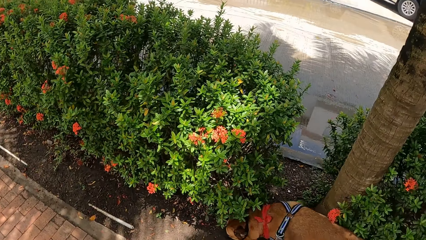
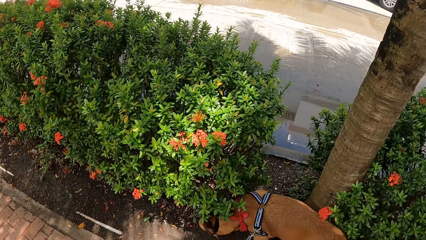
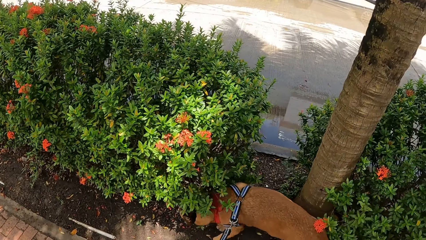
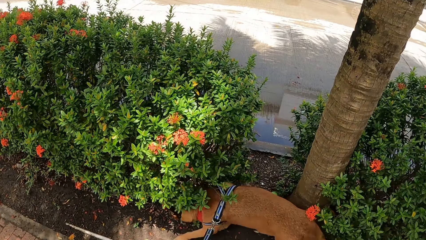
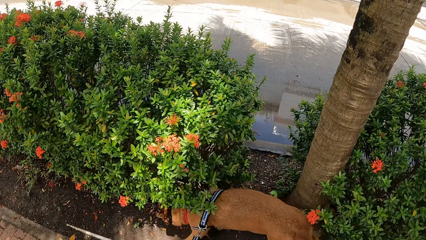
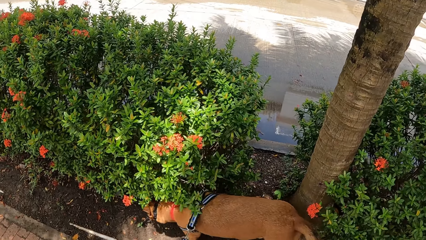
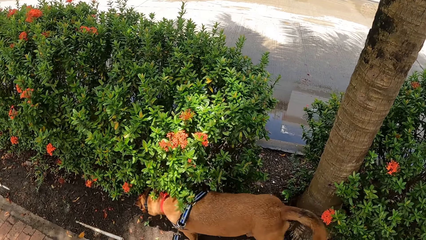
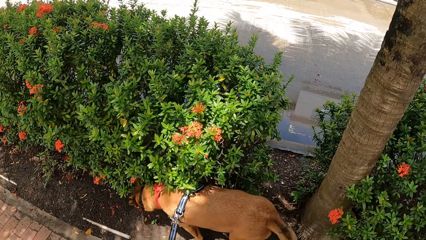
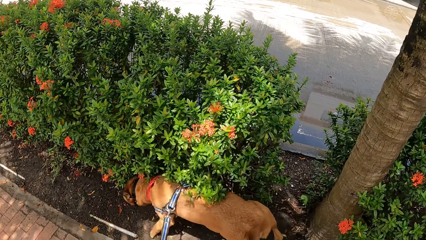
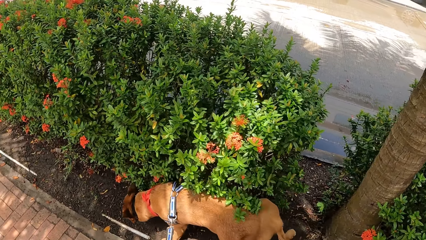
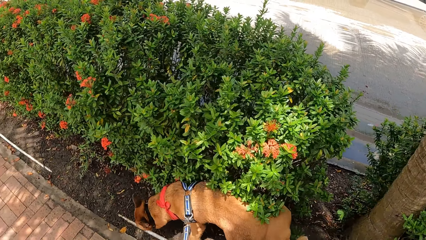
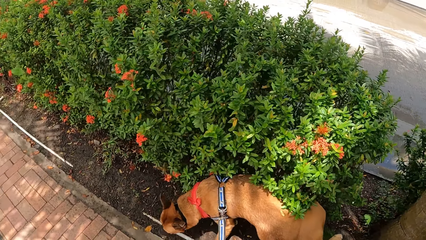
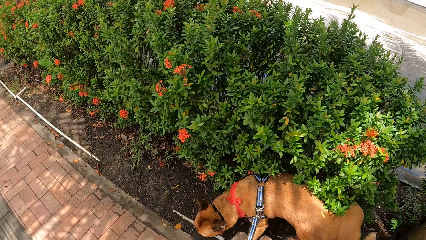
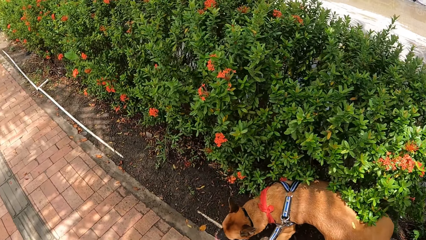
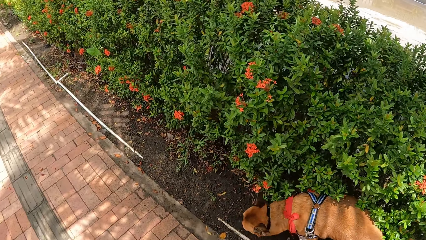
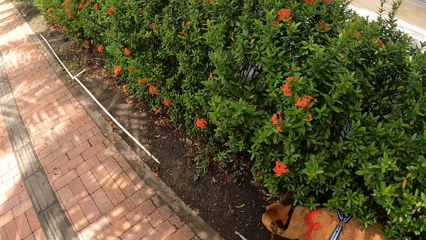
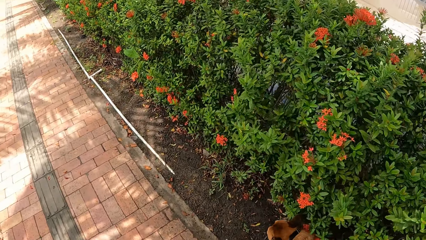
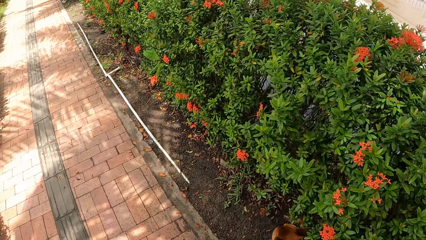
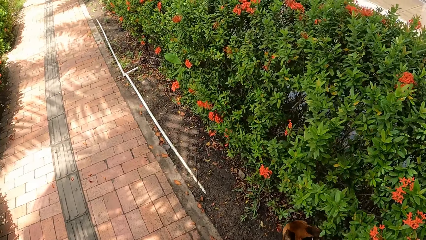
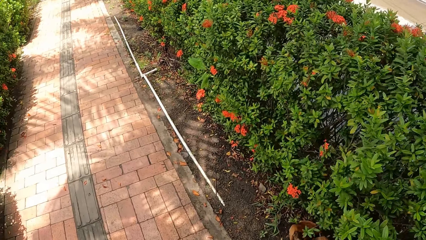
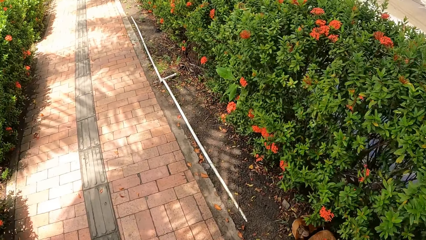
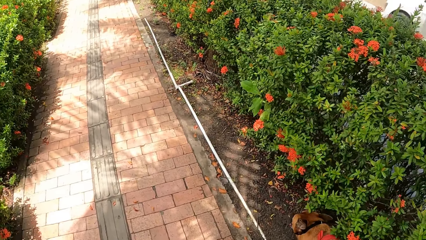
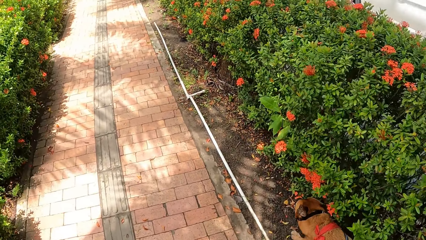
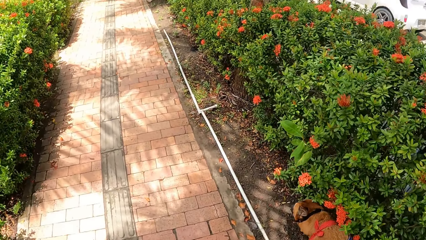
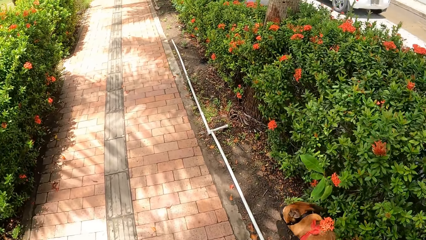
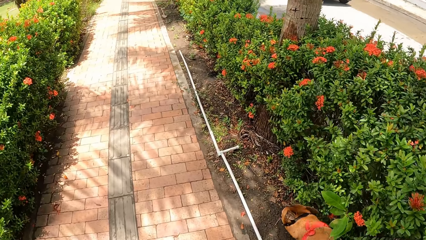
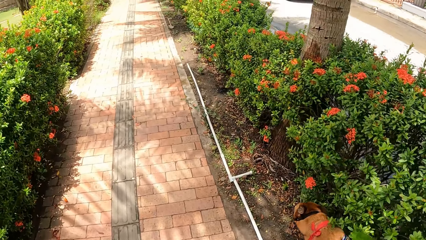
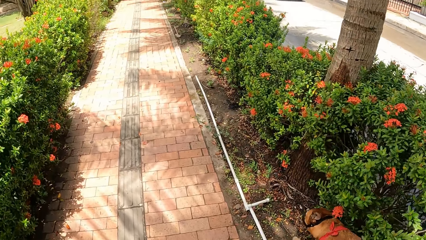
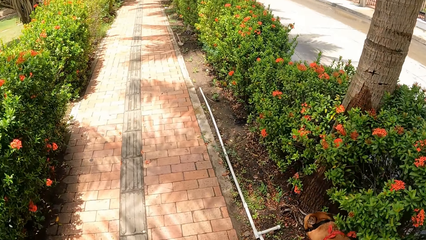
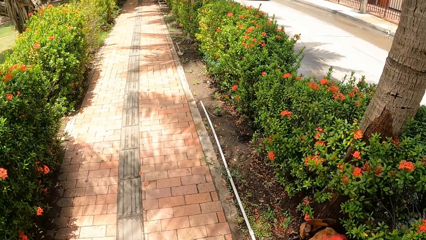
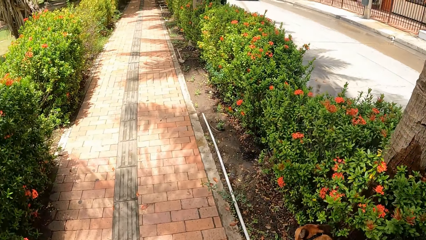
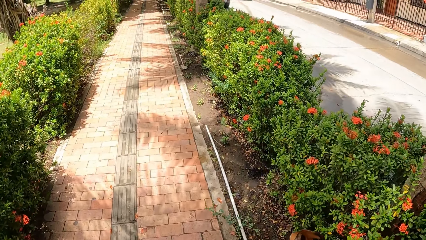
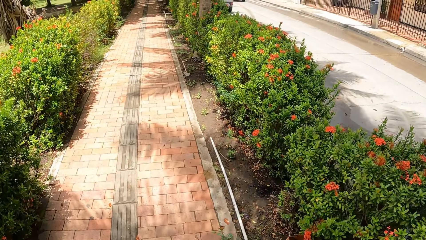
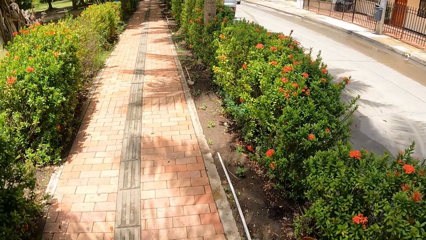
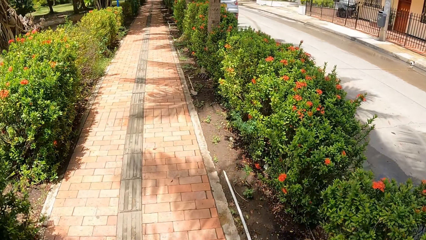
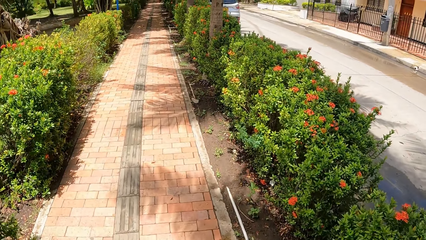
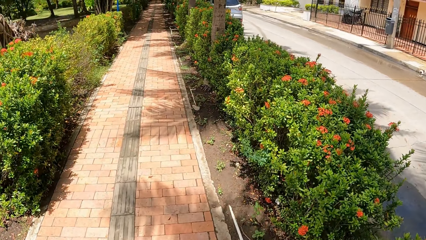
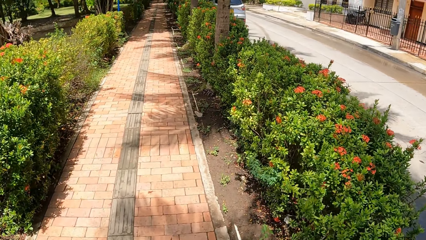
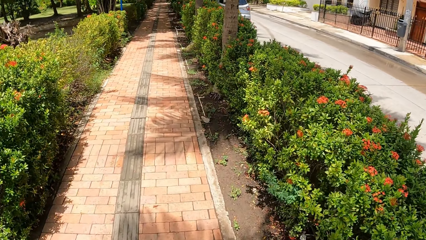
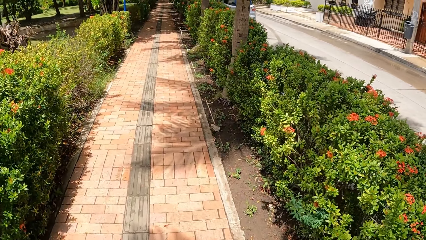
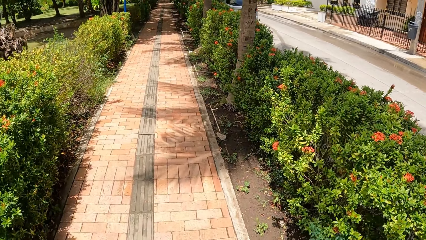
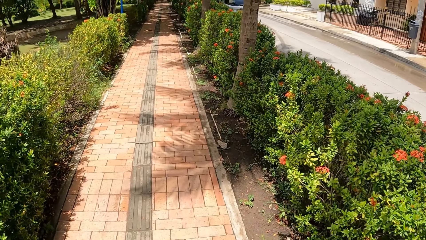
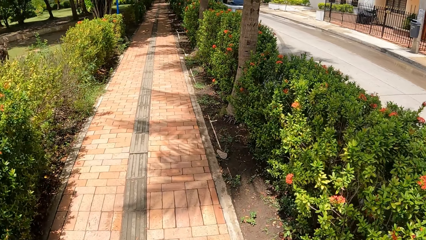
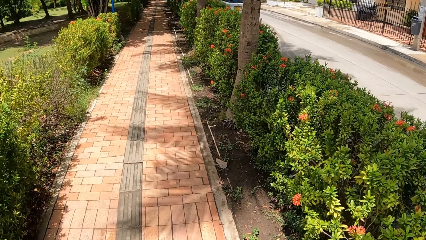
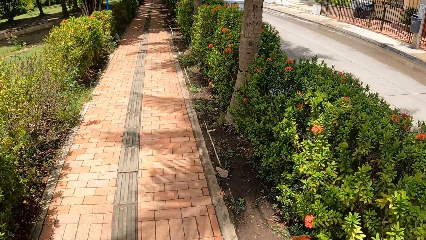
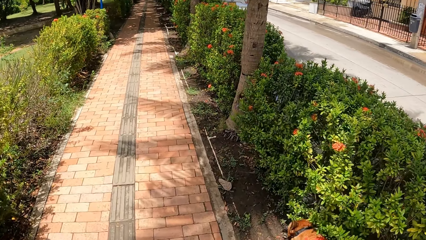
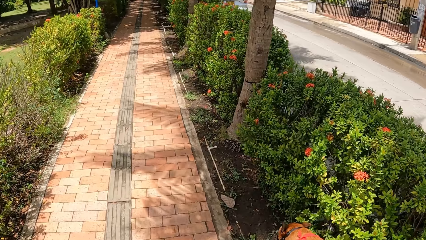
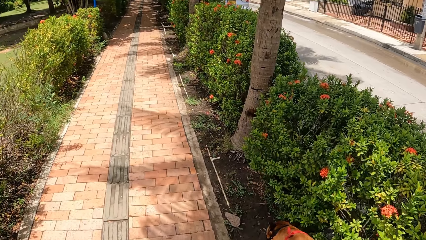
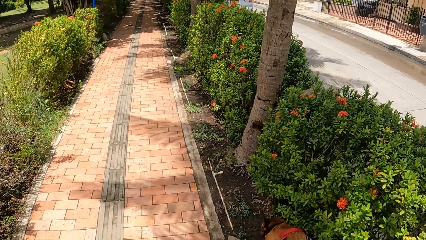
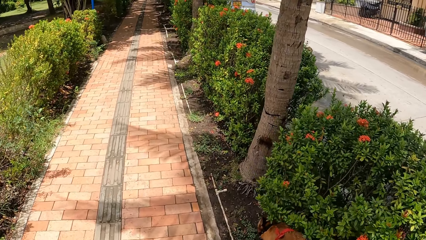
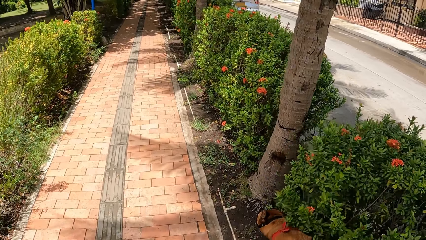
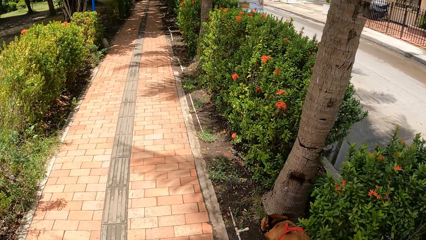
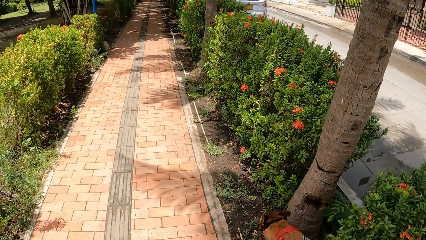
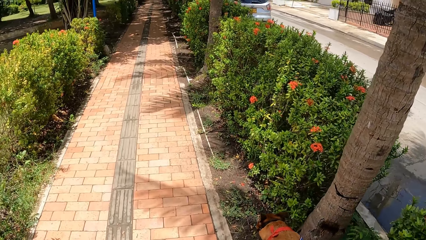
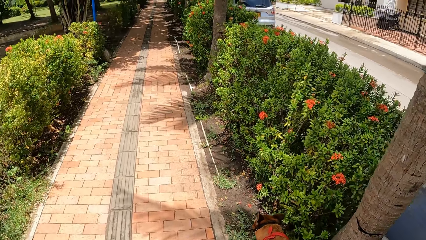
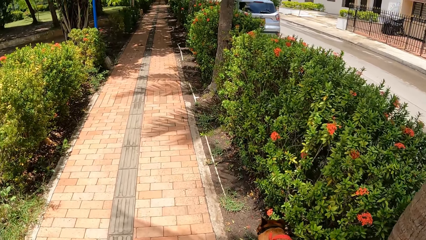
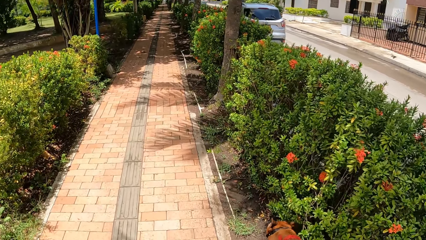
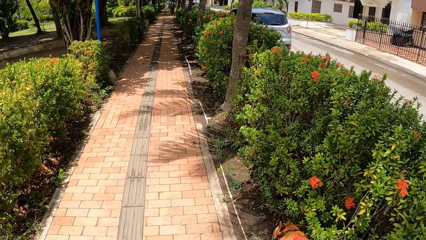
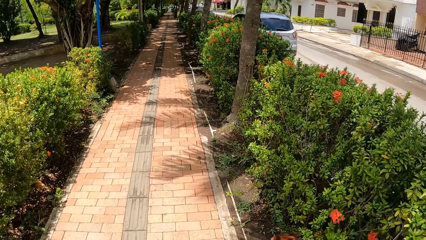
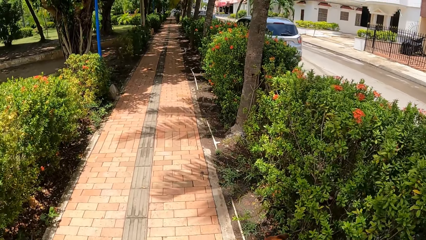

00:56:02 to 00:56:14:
The camera wearer looks at a dog. They walk the dog.

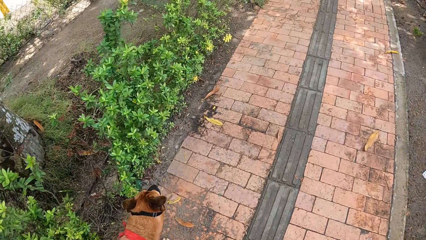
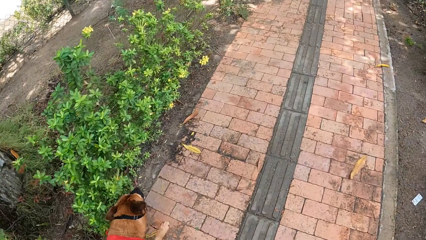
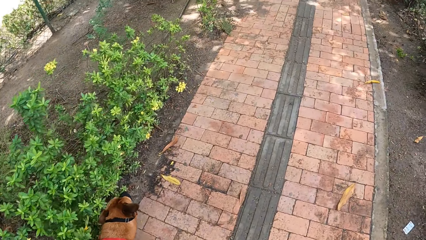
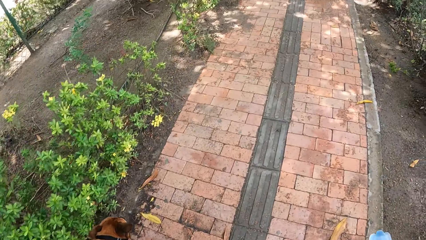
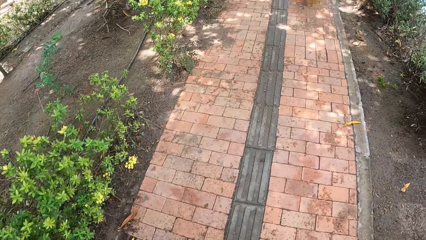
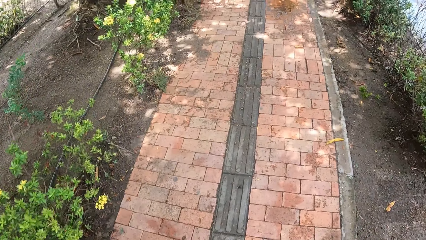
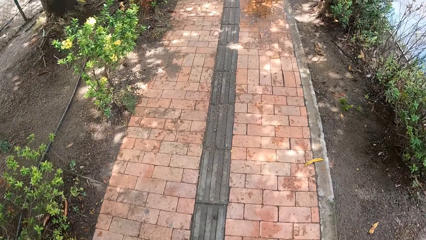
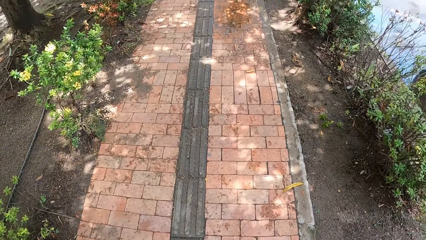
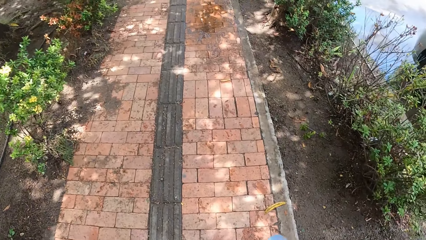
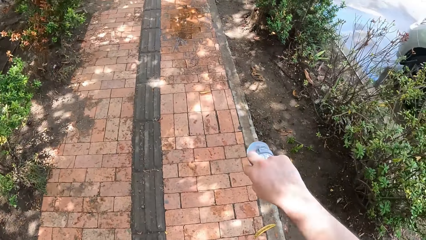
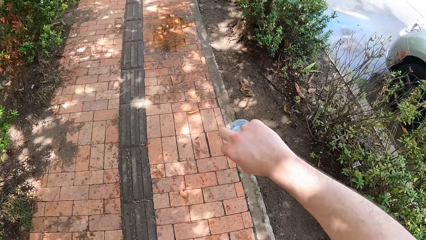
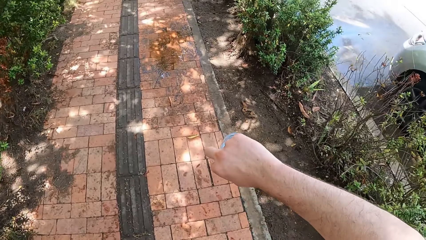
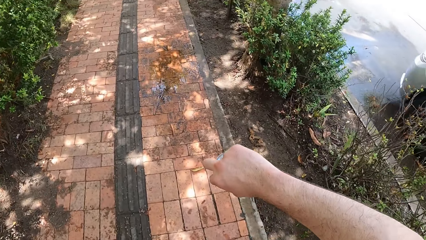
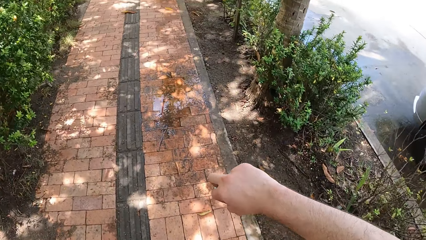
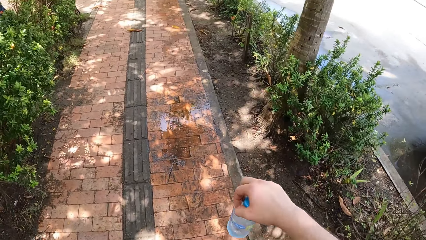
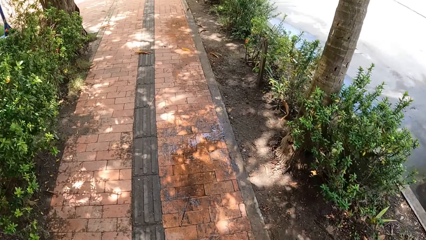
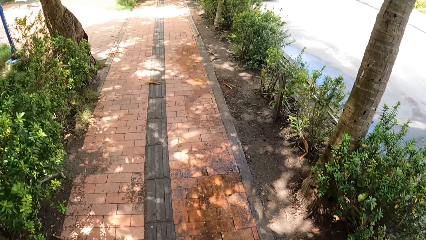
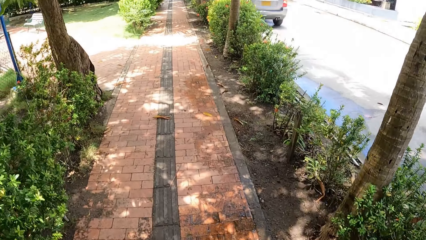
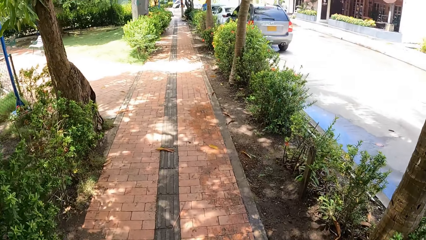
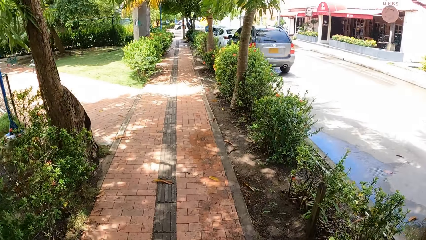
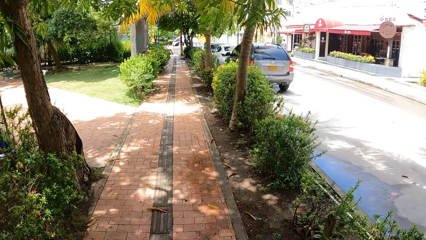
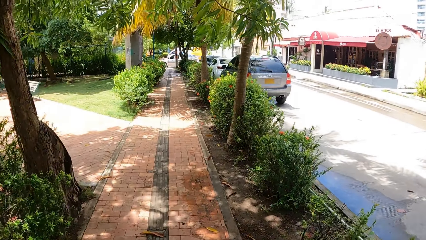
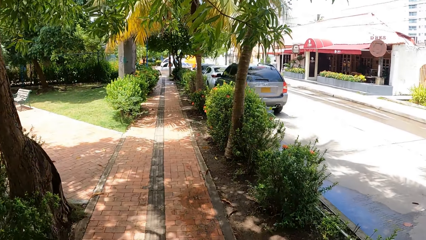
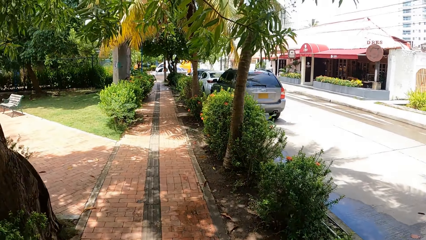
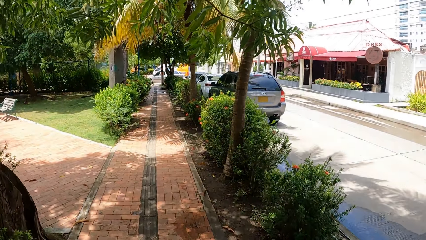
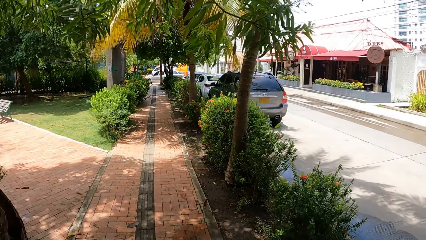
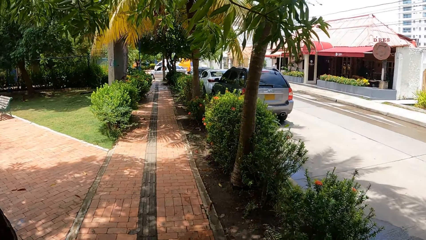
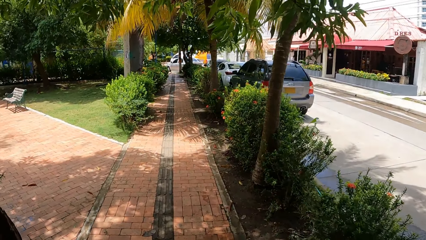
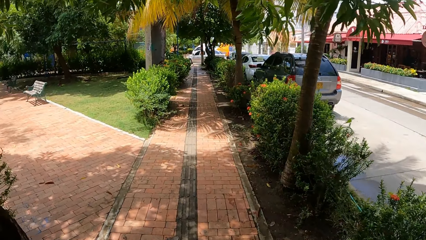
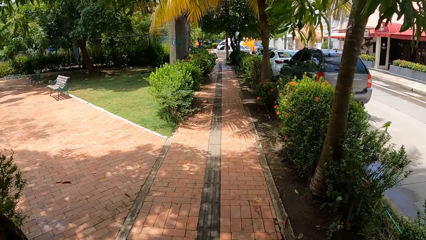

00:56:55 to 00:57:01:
The camera wearer stares at a hand.
